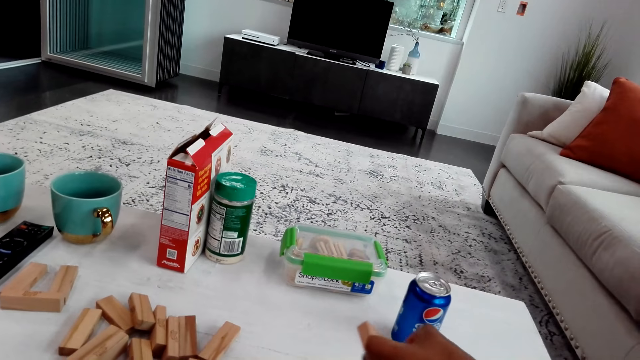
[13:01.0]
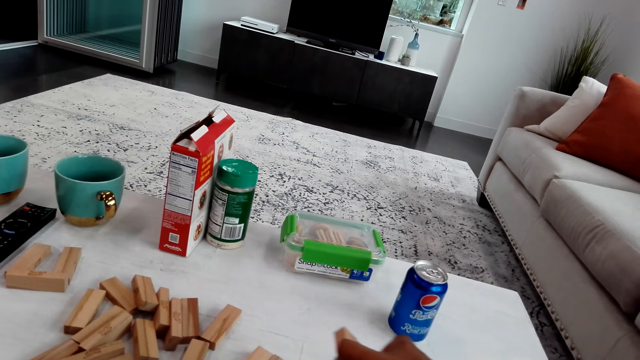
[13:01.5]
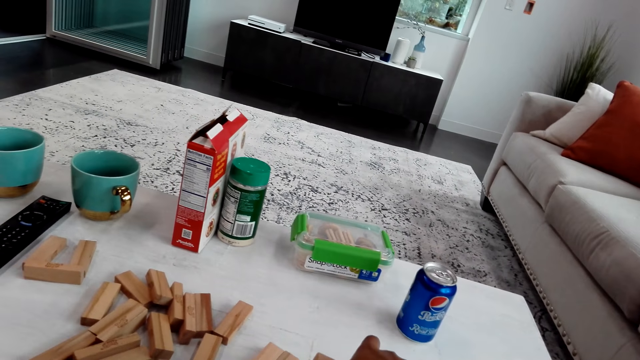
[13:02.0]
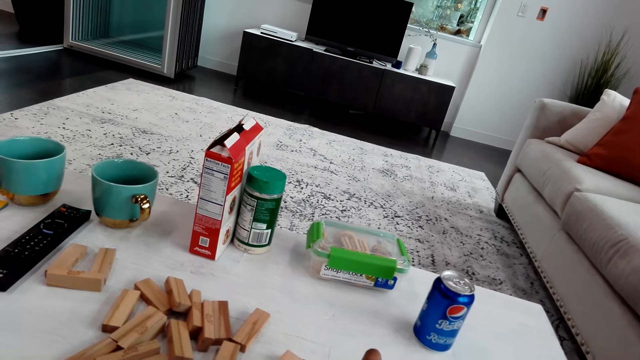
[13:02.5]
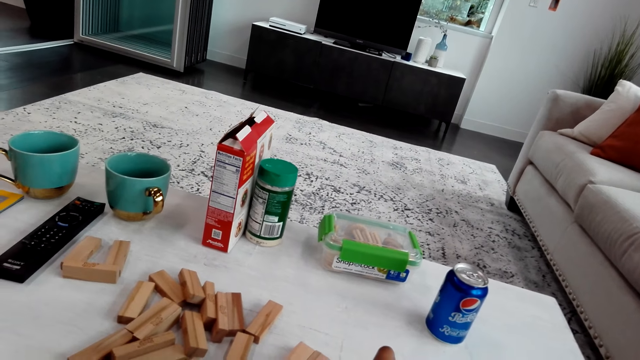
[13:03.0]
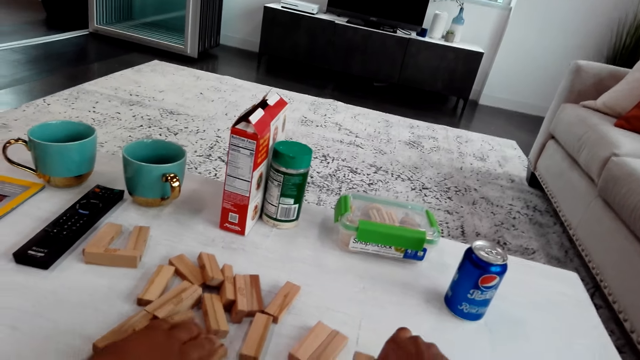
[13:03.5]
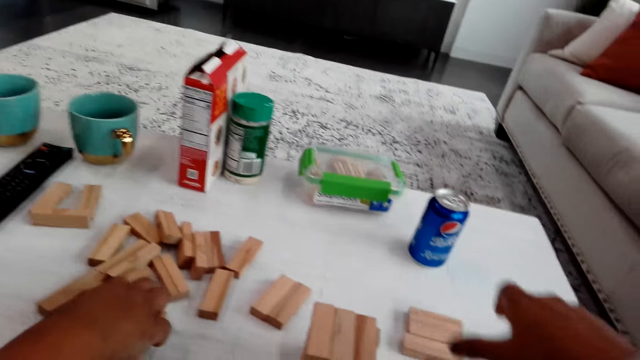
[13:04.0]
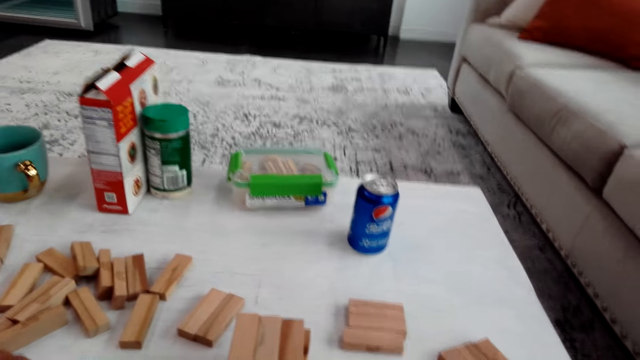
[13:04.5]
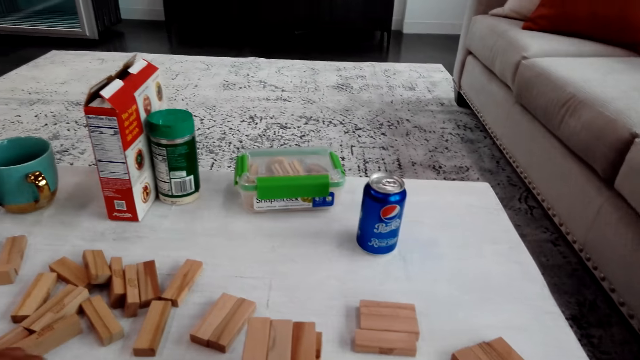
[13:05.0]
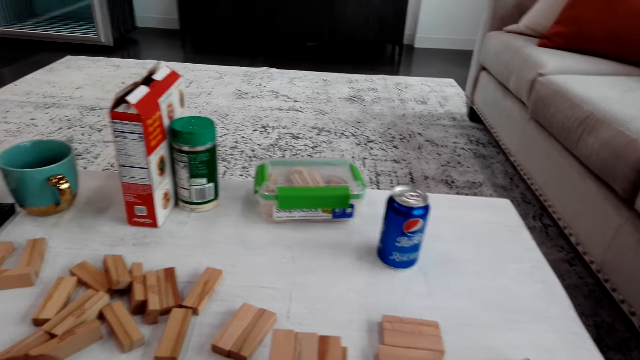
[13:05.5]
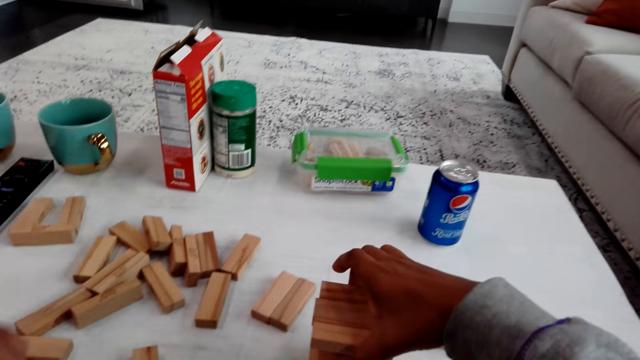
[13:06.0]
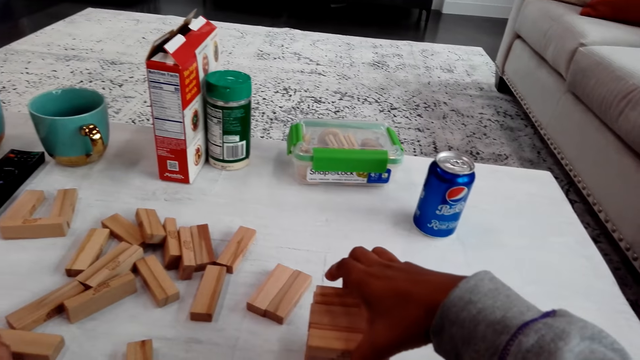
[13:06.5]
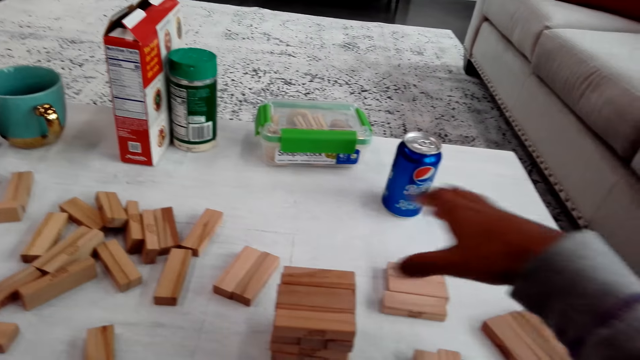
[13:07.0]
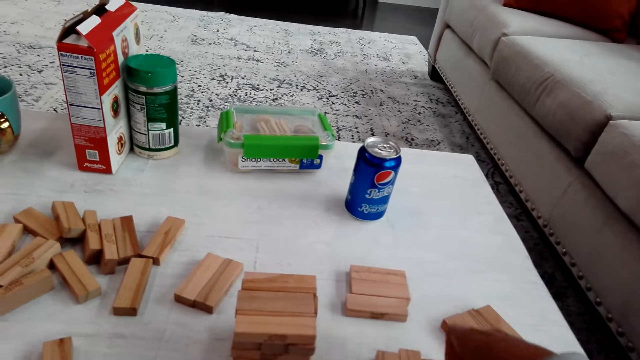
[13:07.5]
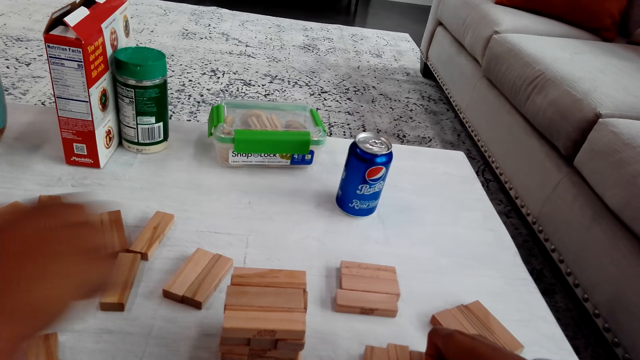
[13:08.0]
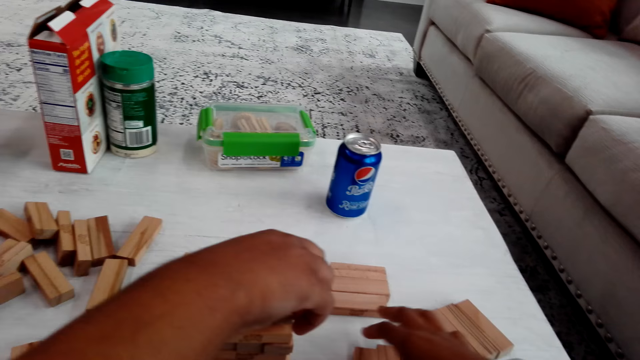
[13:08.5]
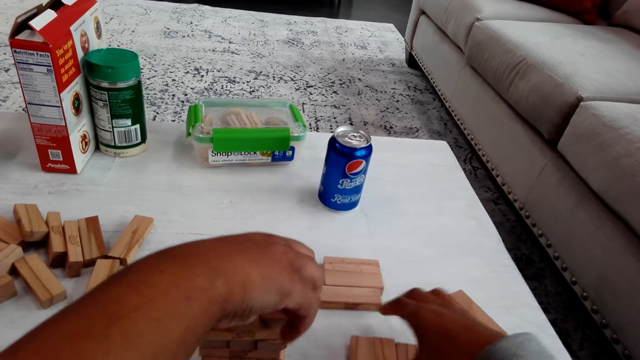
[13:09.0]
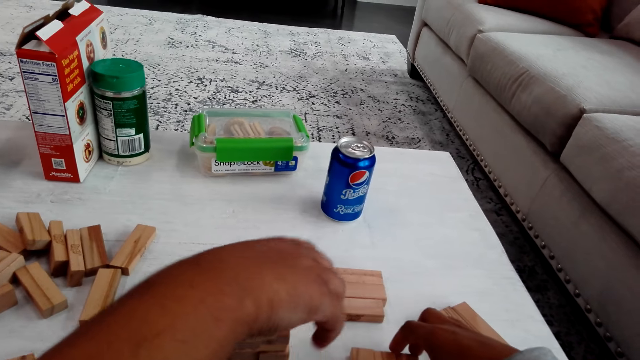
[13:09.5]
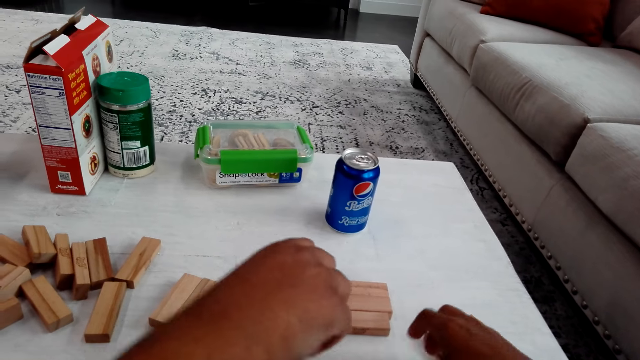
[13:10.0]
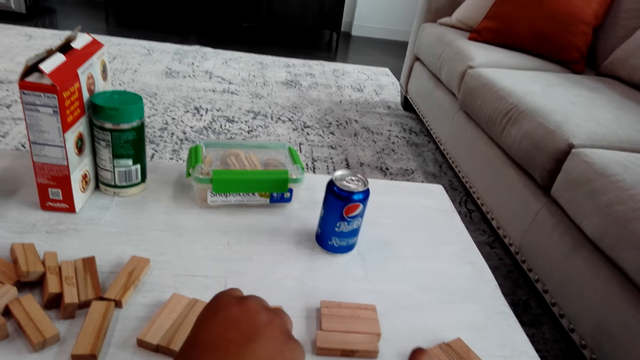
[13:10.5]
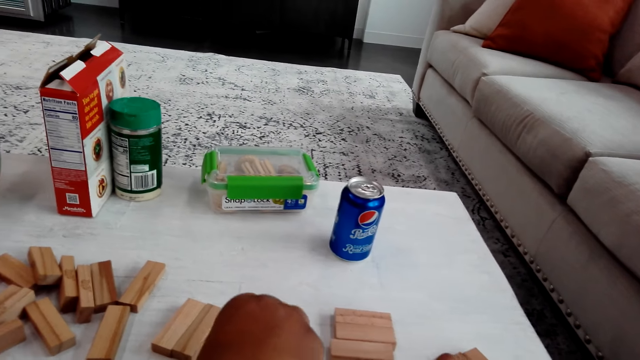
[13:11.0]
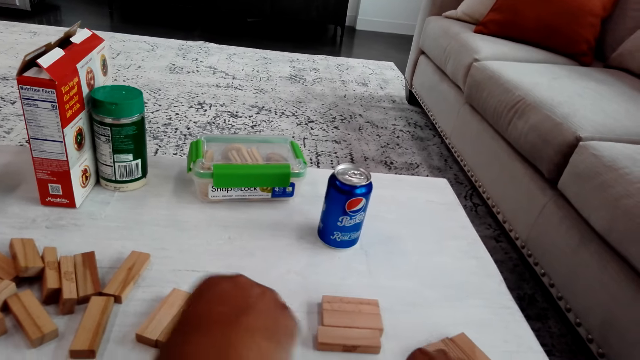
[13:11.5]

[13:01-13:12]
The camera wearer arranges the blocks. A man plays the trembling tower. The camera wearer talks with the man. They play the trembling tower. The man arranges the blocks.

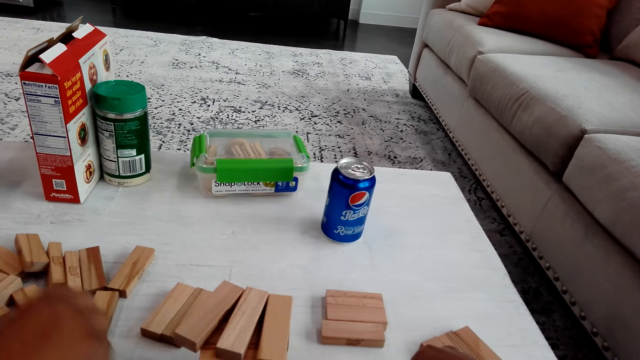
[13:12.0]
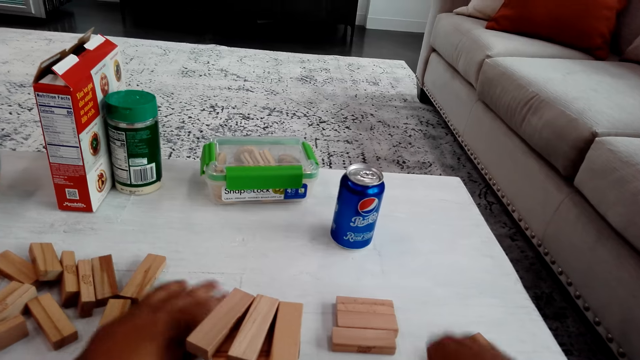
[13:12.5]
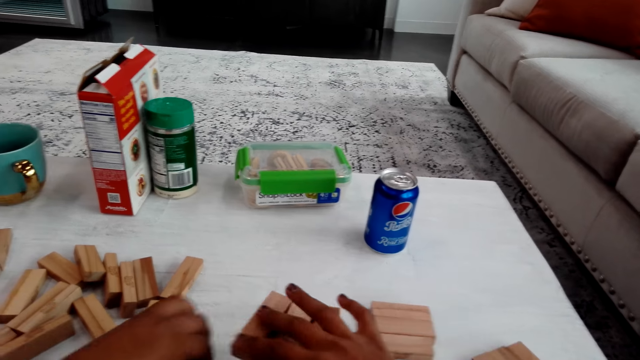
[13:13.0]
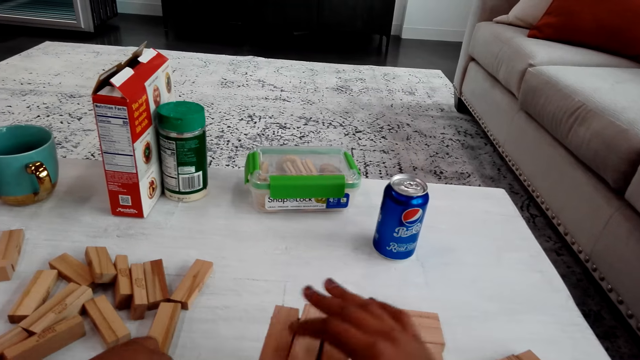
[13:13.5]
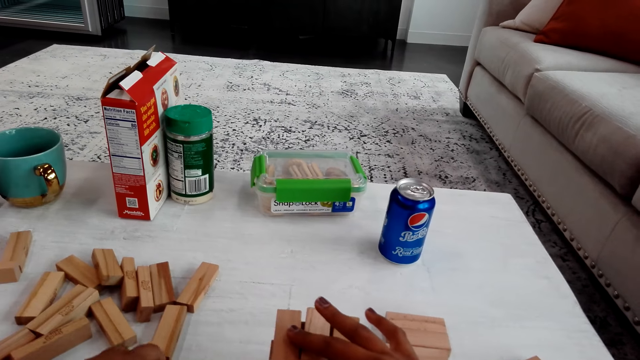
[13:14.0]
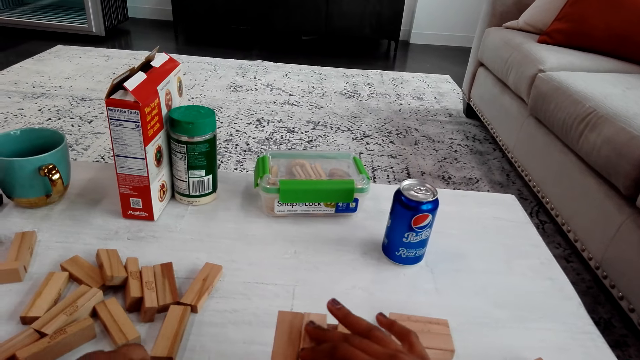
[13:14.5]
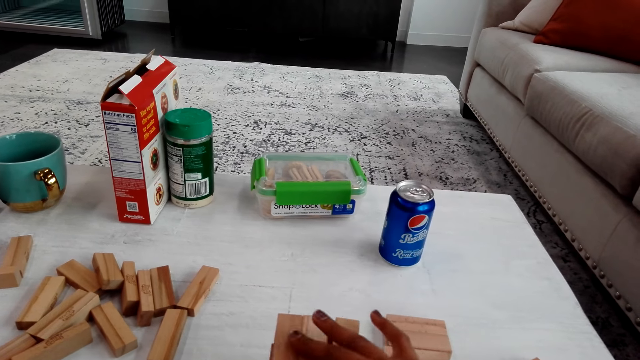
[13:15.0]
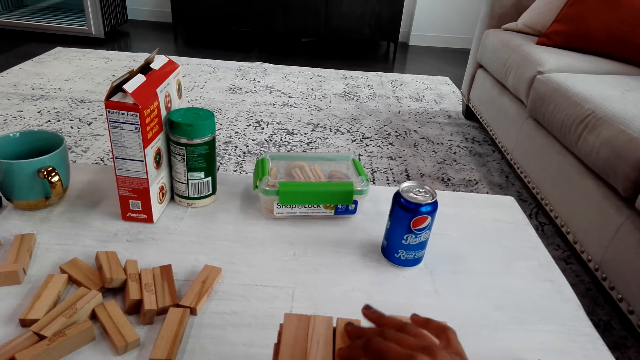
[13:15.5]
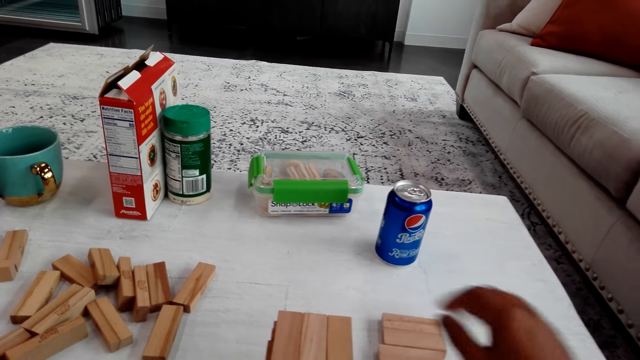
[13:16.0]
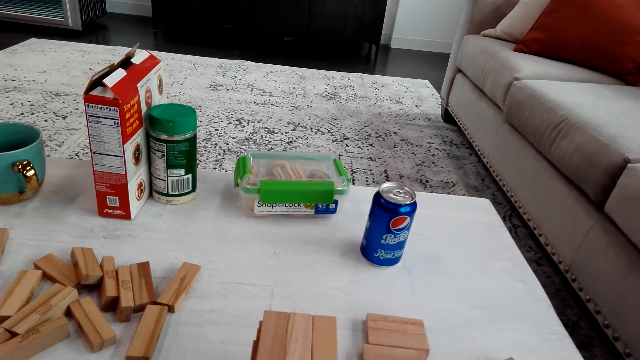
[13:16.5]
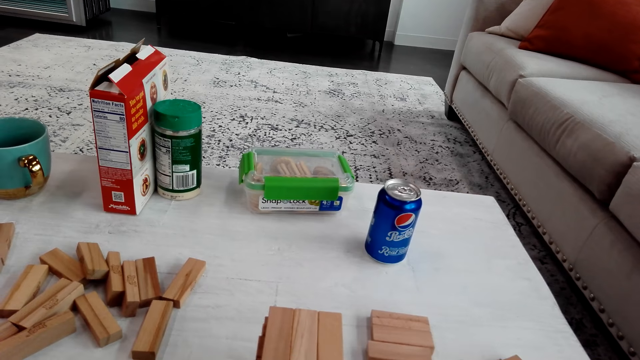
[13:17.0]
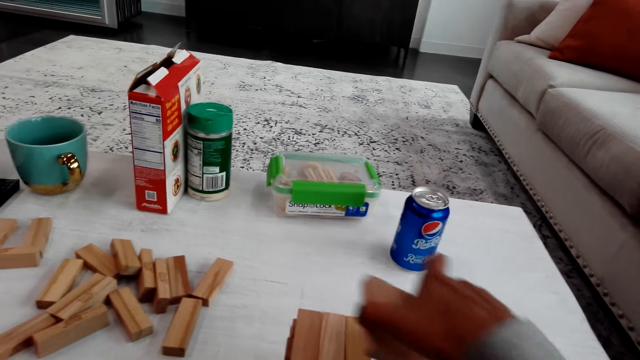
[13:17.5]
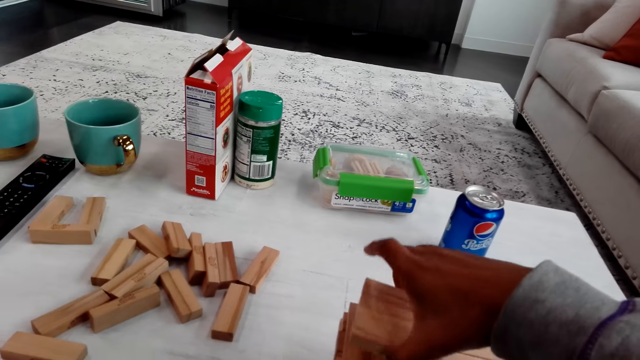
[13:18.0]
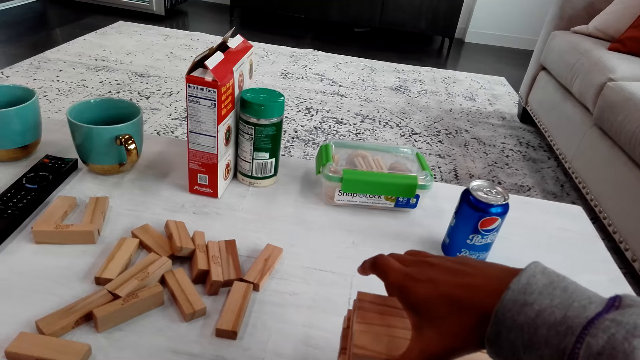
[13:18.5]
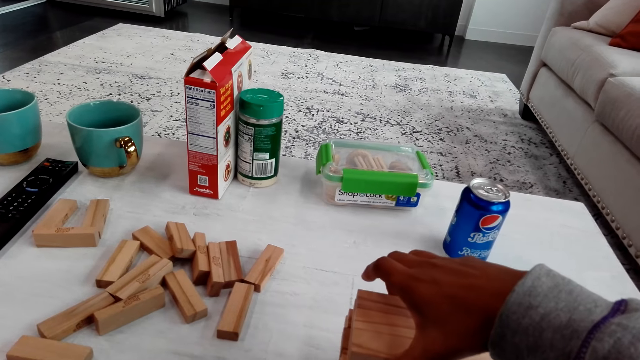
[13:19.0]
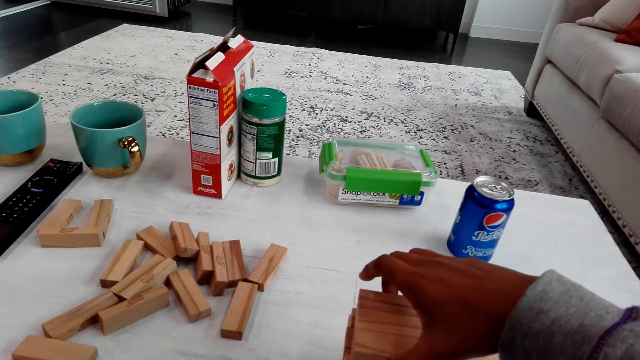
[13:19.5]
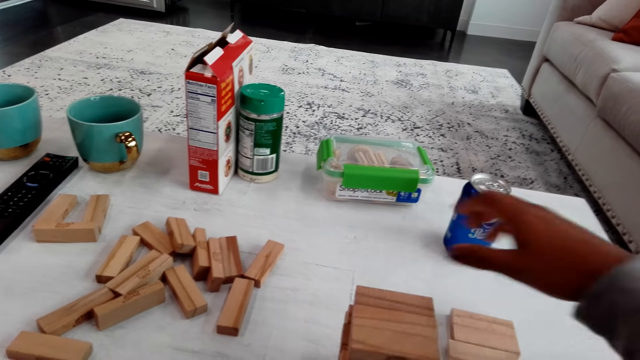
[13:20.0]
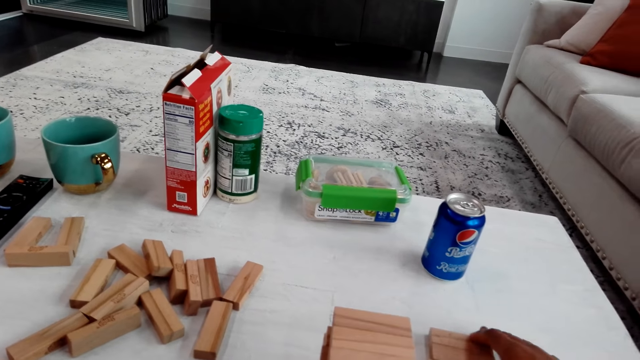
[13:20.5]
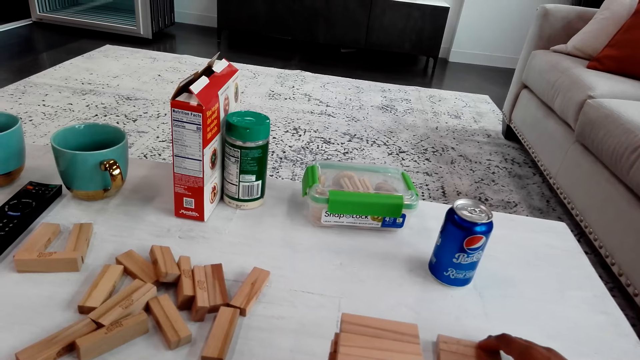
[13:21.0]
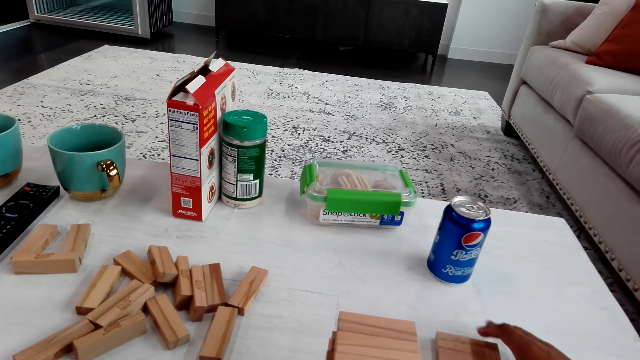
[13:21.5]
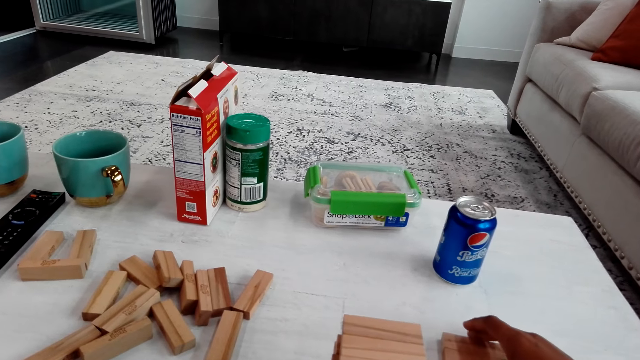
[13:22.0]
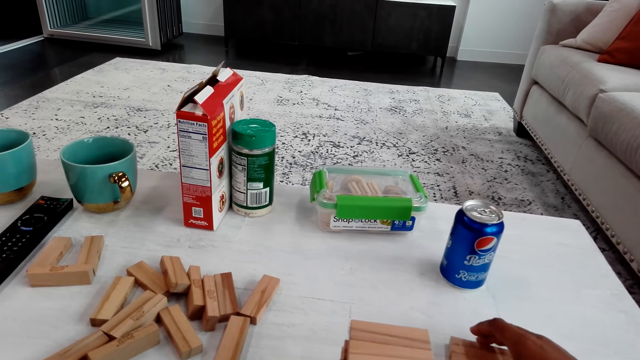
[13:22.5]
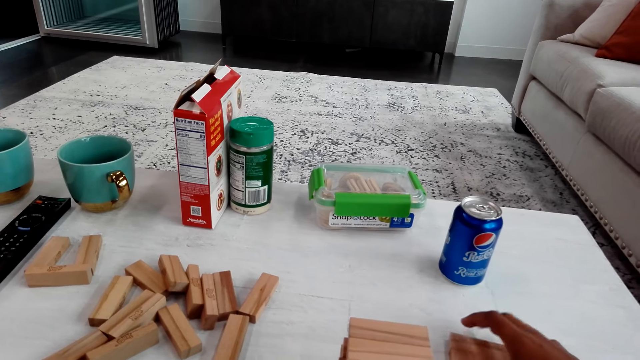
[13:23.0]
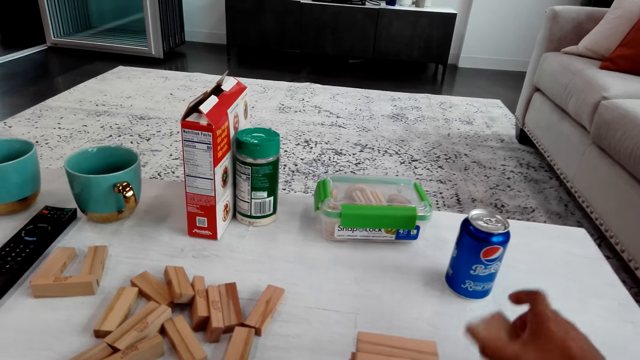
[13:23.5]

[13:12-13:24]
The camera wearer adjusts the blocks. They arrange the blocks. They talk with a man. They play the trembling tower.
